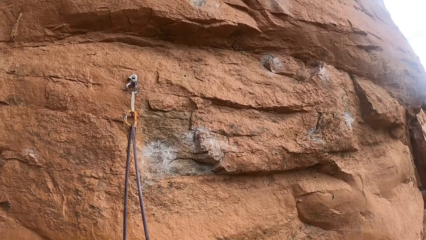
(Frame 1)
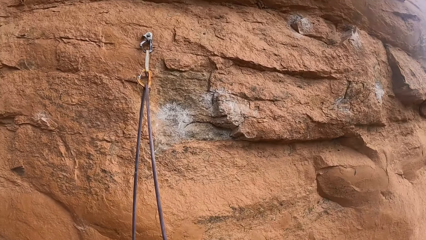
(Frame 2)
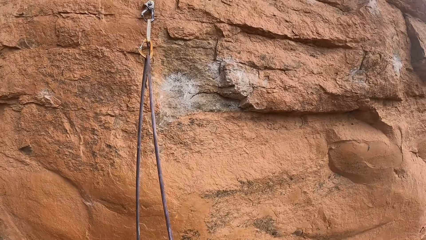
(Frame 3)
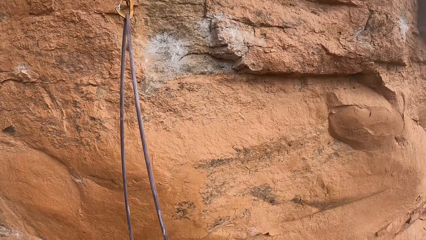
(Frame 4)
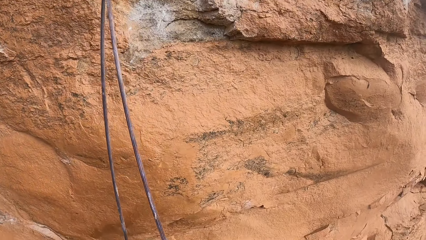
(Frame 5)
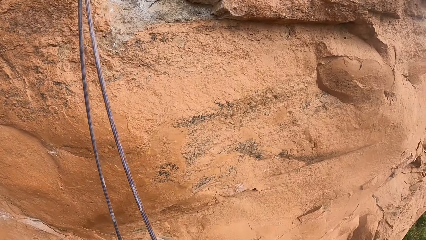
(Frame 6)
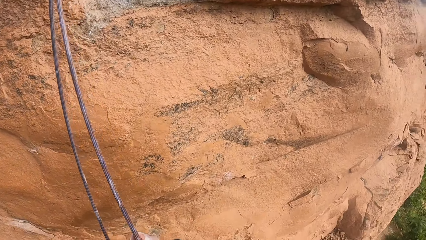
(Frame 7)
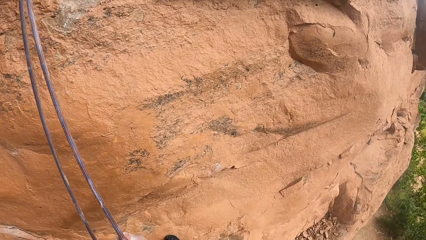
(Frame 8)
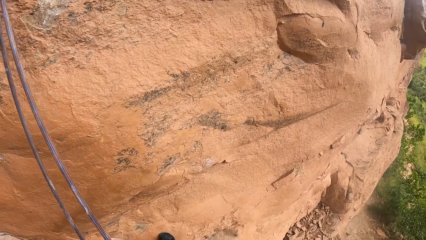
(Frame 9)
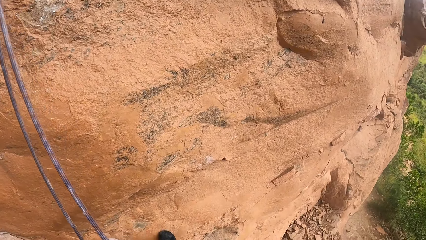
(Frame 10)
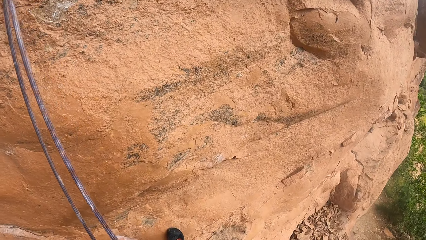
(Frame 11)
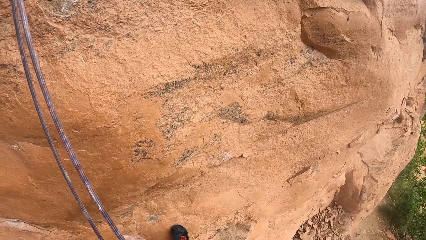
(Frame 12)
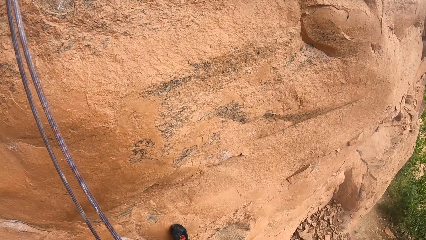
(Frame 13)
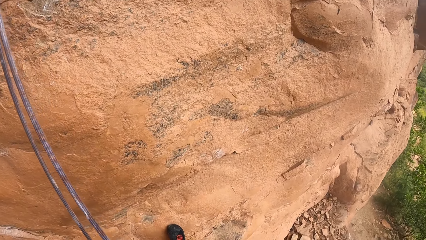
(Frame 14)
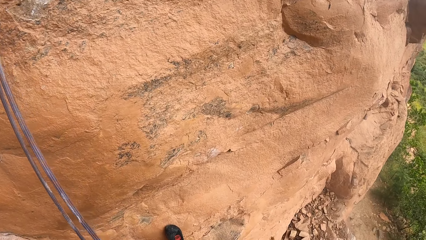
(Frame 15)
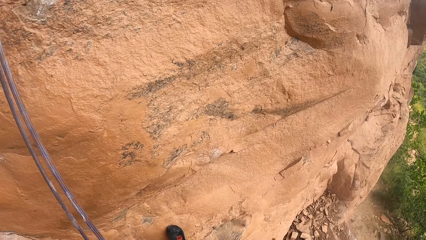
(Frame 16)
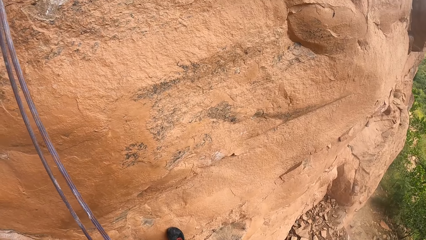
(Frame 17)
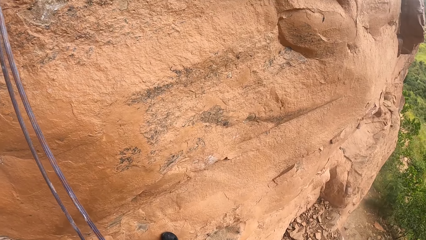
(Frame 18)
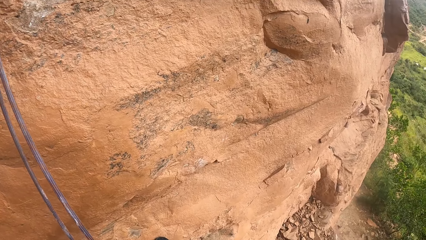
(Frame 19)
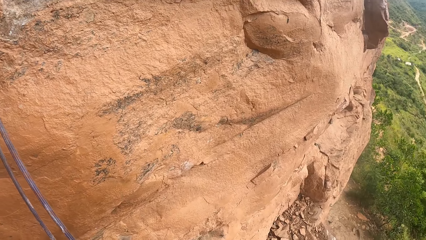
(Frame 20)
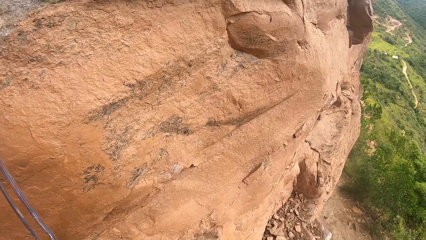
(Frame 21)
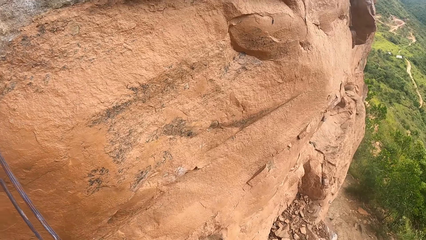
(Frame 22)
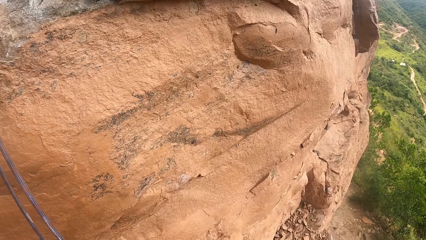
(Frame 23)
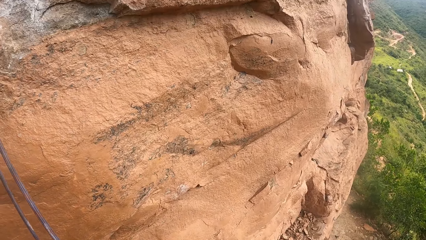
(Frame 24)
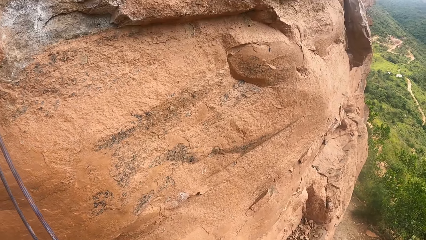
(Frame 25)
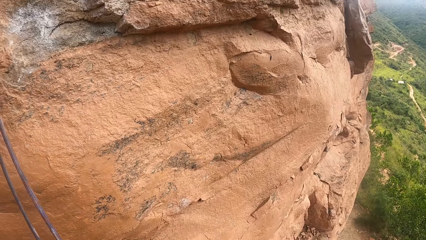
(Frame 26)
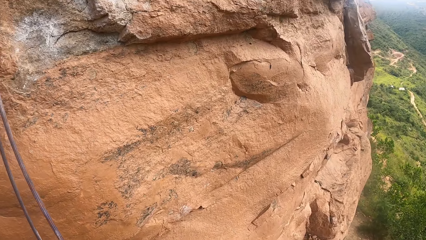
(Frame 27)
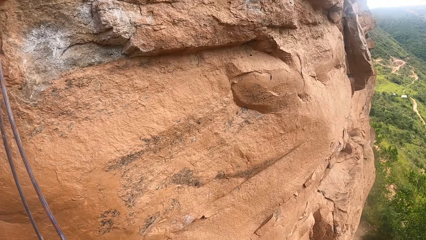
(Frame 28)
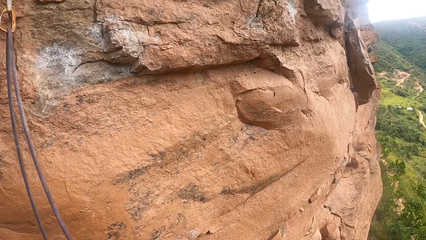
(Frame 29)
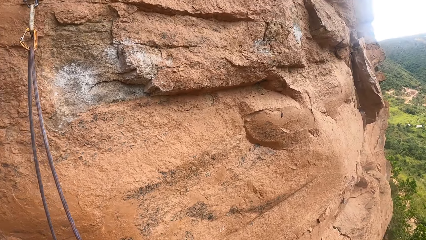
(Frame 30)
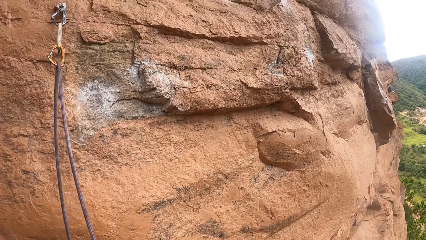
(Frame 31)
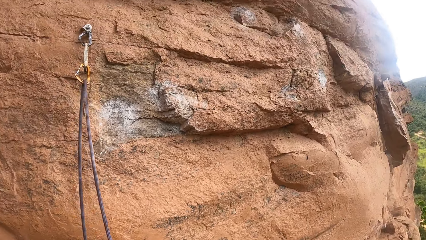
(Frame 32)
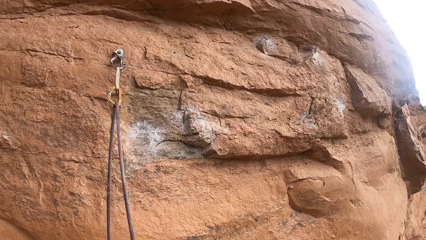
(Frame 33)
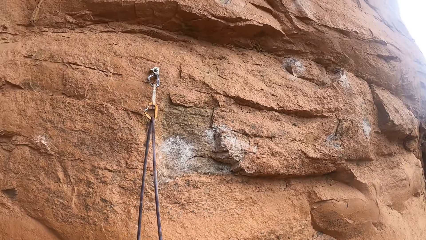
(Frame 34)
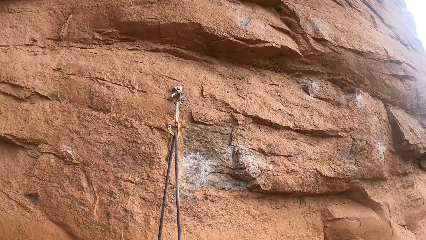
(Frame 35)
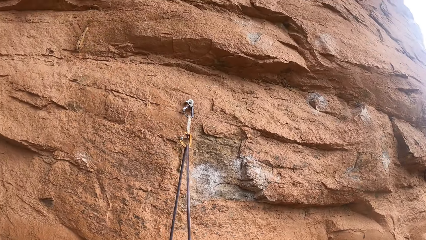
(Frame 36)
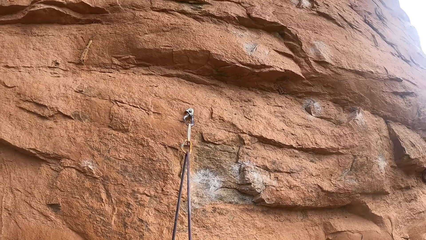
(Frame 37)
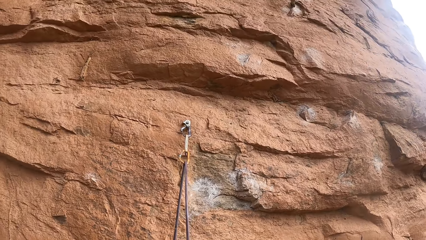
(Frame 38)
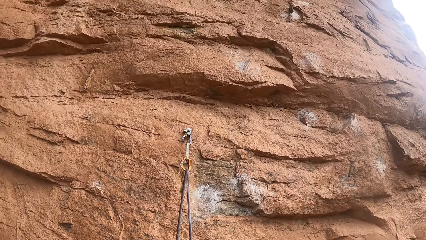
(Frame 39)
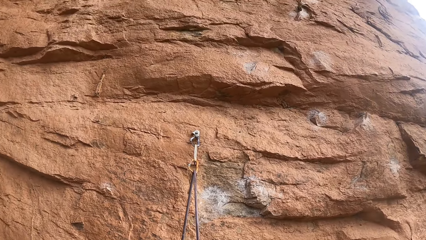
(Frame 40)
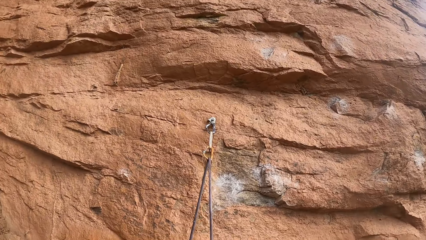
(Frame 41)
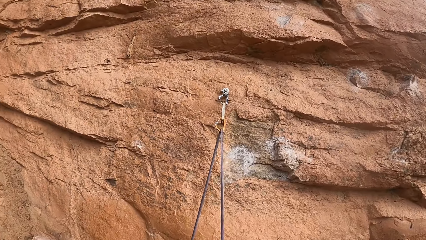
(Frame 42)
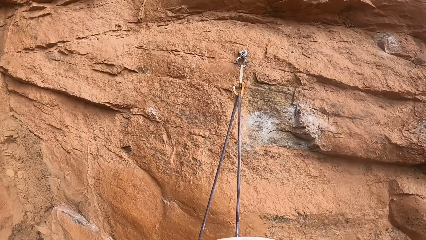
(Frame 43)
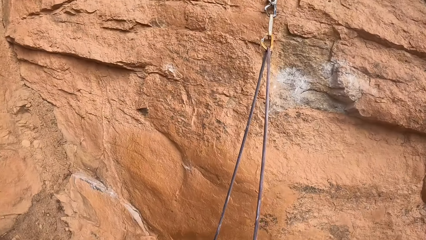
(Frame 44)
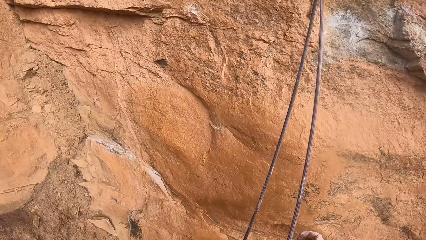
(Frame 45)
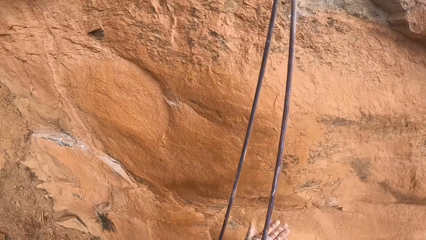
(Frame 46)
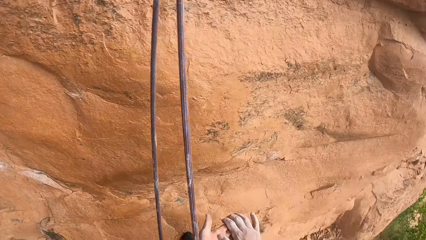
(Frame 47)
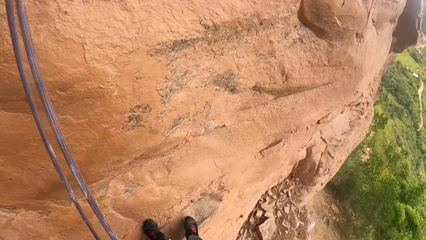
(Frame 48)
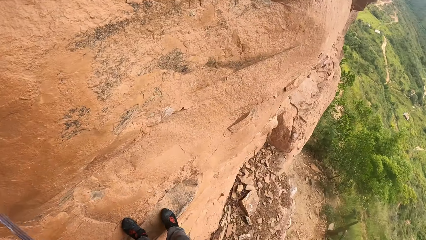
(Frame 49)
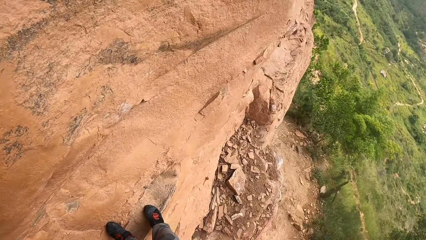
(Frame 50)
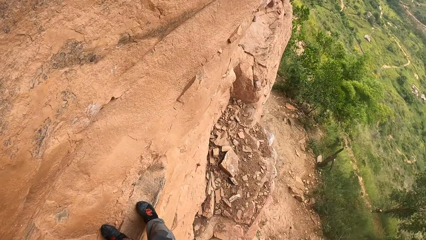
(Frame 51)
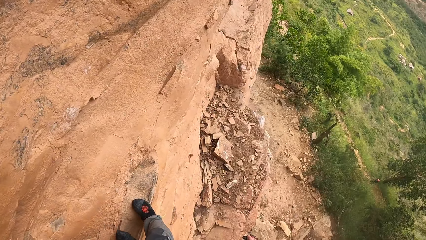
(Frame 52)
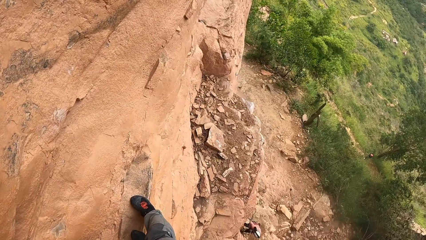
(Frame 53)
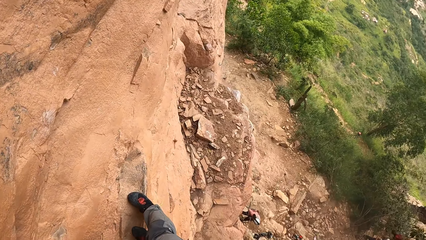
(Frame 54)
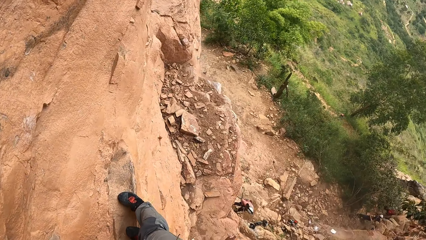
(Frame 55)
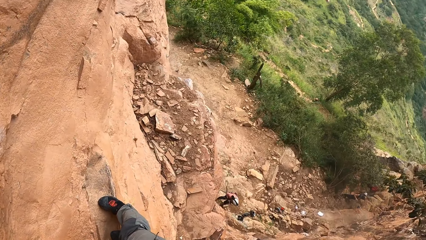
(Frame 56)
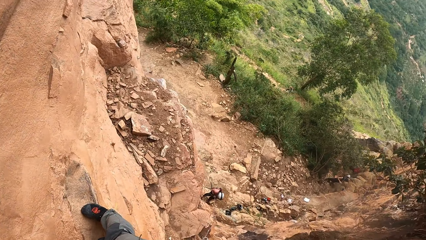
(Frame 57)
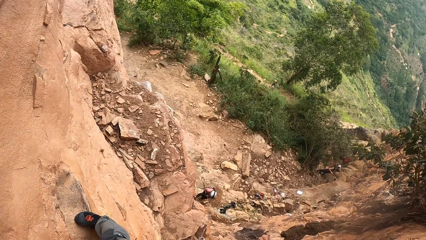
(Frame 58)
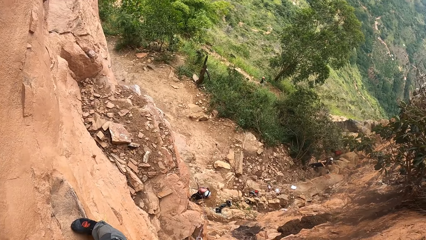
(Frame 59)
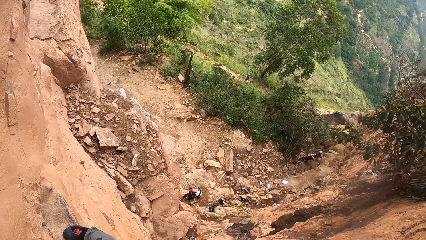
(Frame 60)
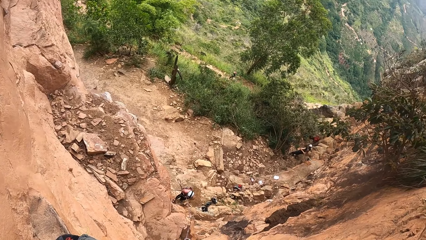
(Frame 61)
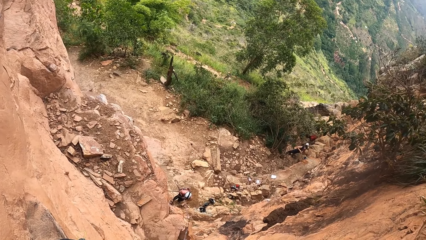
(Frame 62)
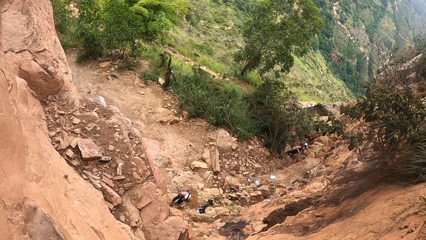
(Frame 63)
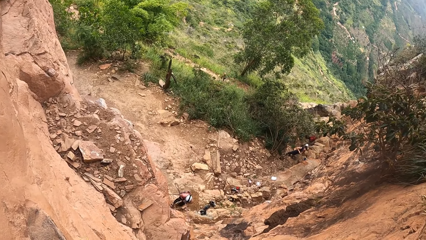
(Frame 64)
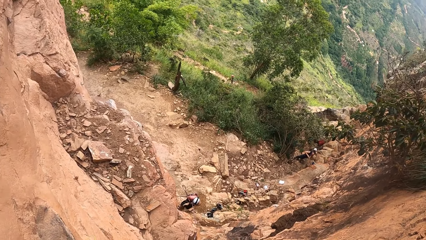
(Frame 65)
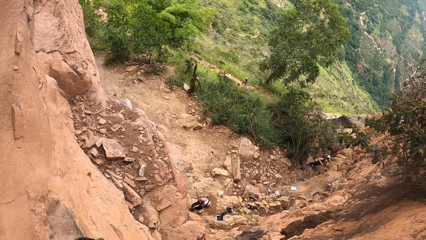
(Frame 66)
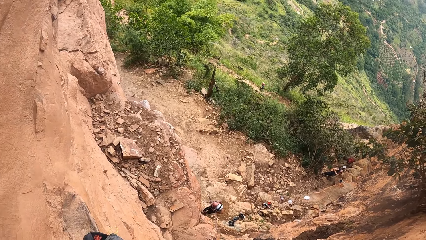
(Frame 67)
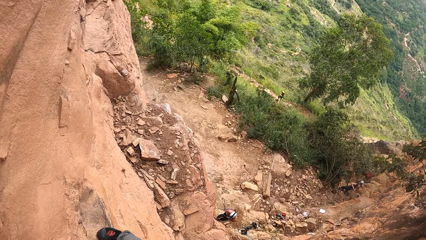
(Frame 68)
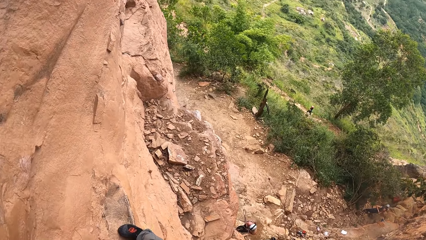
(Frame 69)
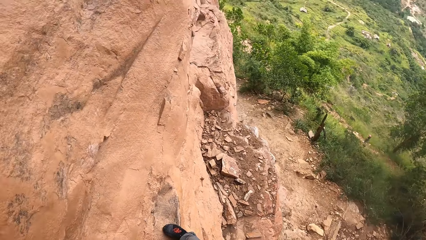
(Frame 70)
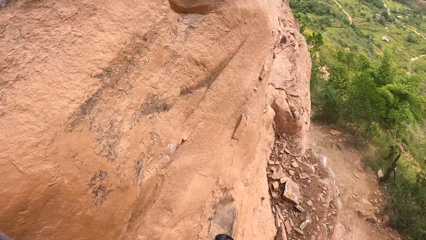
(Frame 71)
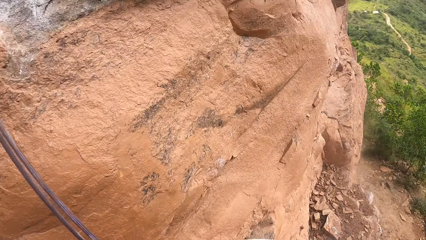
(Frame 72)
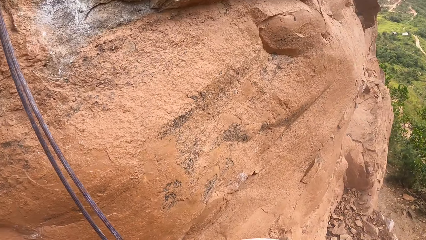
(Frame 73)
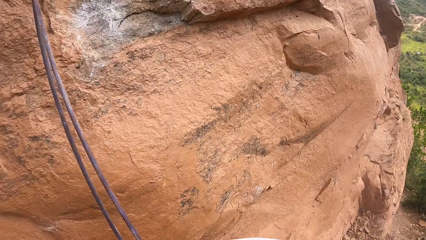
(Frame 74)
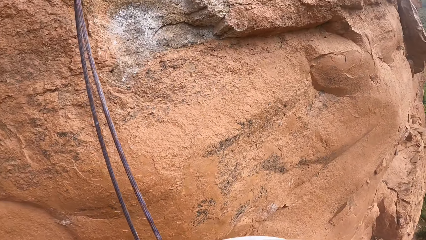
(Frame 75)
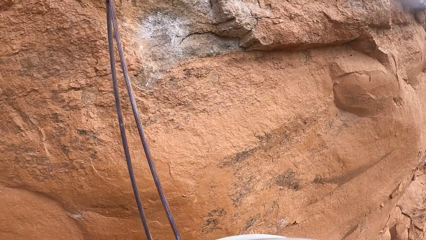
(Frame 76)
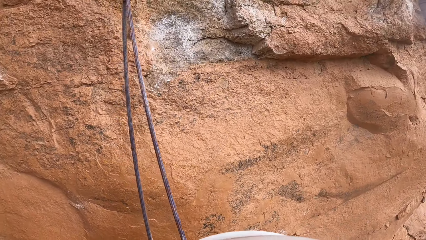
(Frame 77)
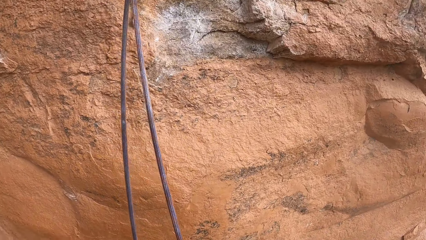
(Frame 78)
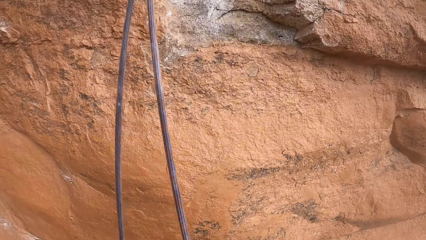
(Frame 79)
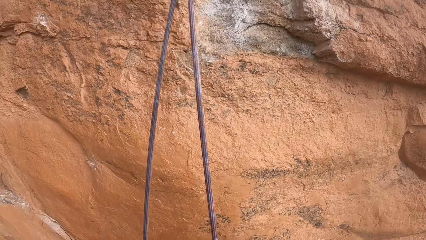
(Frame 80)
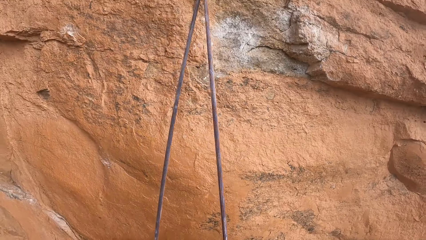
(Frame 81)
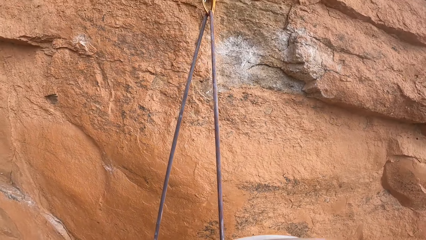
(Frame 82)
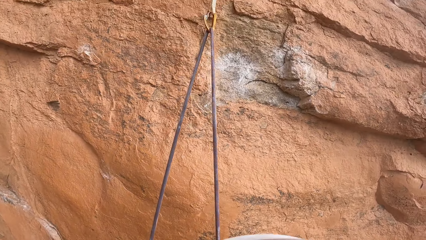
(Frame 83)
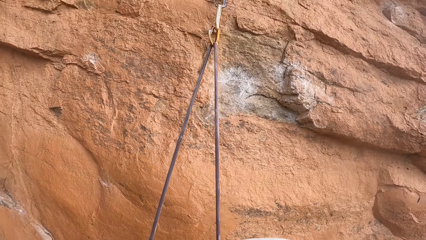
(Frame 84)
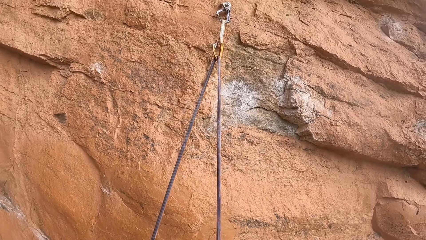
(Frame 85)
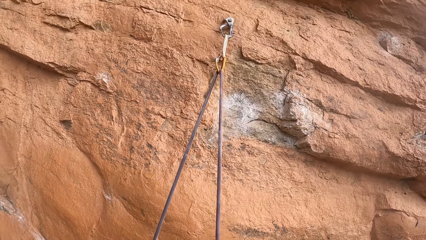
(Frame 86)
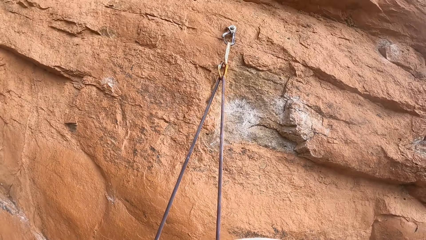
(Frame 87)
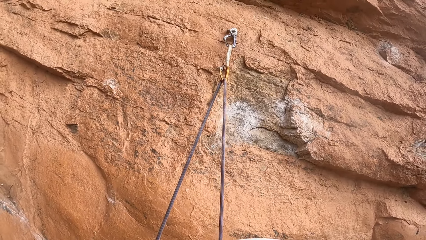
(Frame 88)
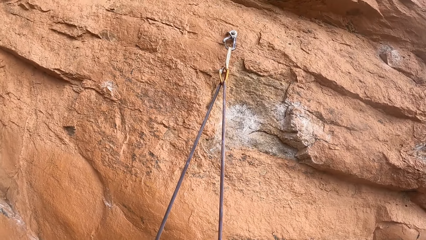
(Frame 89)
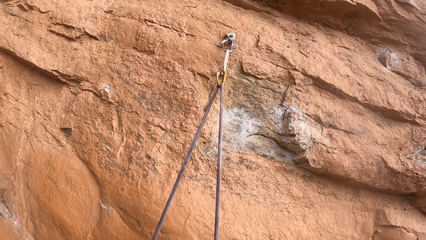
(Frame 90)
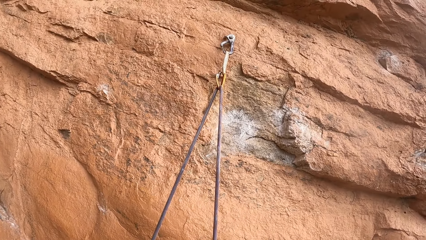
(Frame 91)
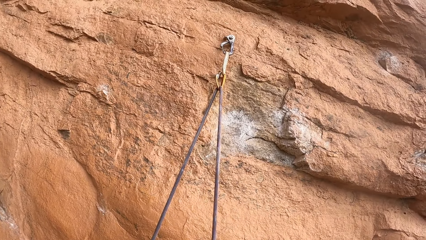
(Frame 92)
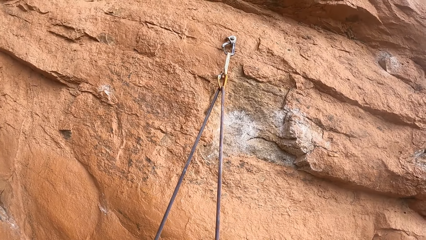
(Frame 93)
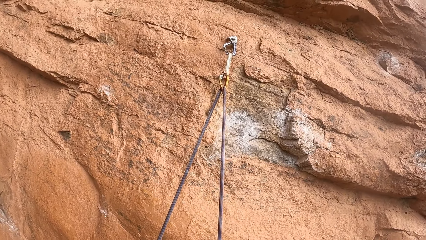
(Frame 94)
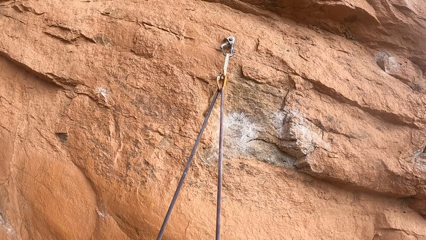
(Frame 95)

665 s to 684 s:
The camera wearer looks down on the ground. They look at the rock.
